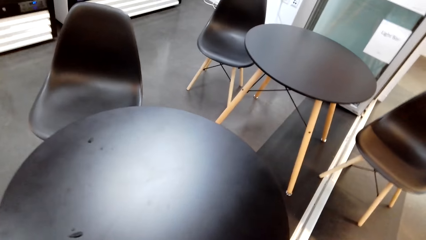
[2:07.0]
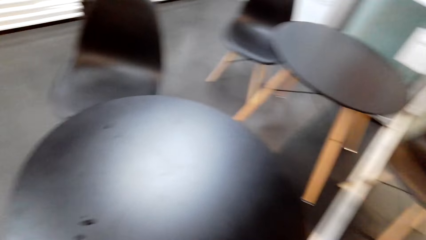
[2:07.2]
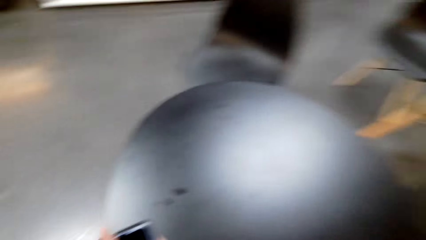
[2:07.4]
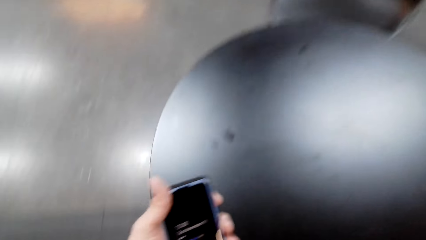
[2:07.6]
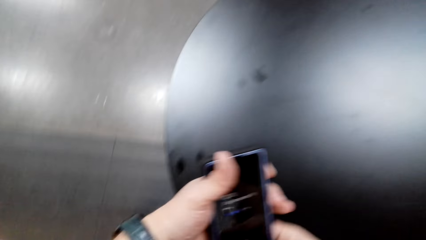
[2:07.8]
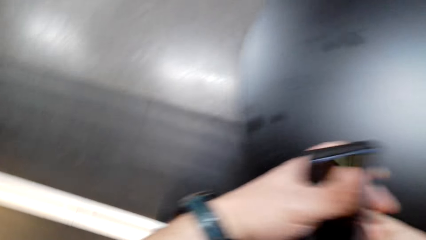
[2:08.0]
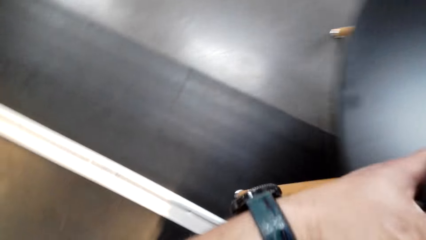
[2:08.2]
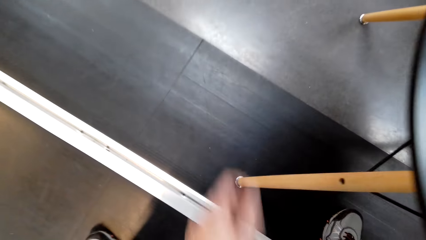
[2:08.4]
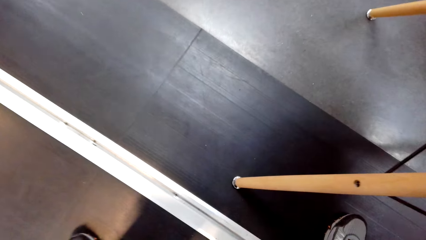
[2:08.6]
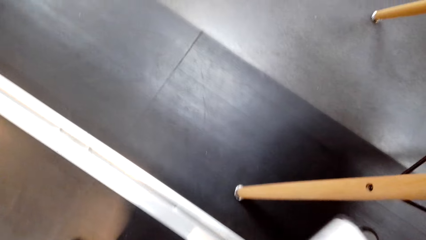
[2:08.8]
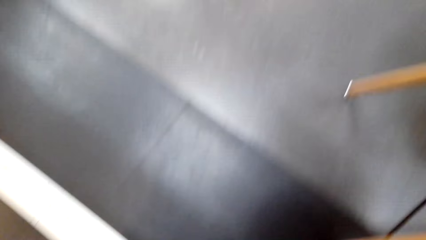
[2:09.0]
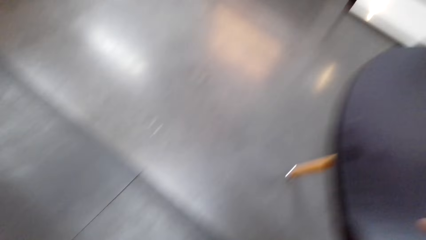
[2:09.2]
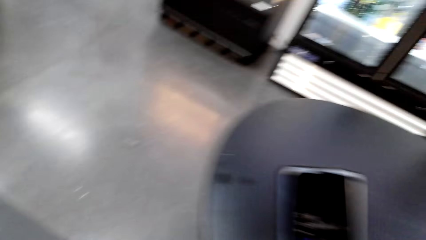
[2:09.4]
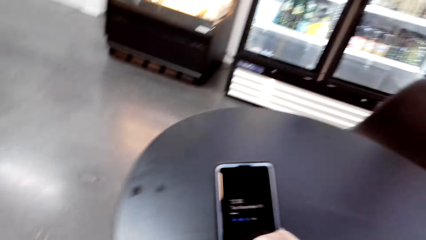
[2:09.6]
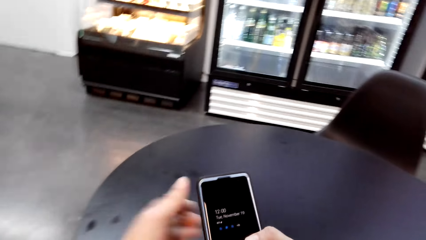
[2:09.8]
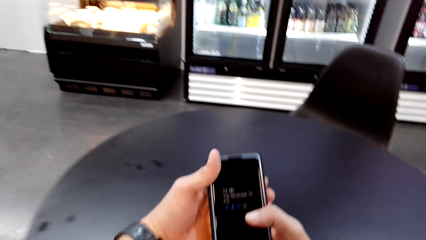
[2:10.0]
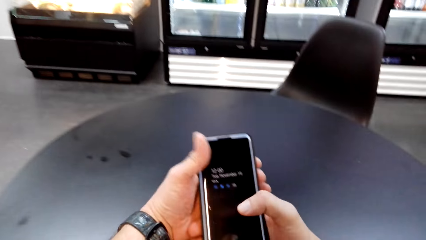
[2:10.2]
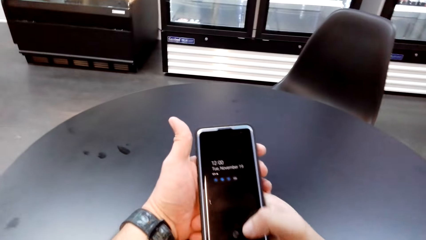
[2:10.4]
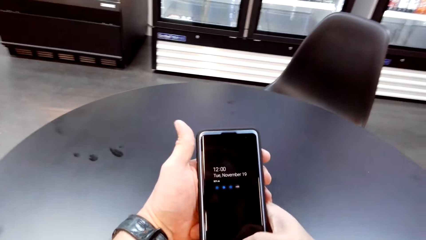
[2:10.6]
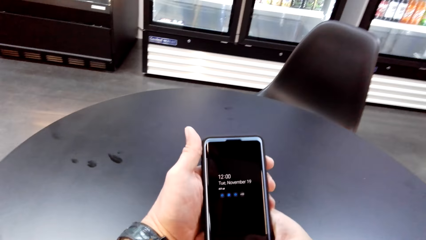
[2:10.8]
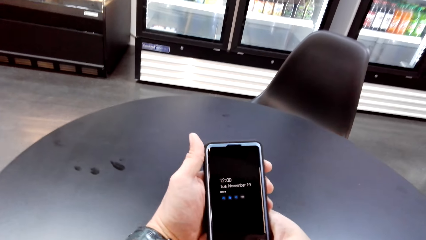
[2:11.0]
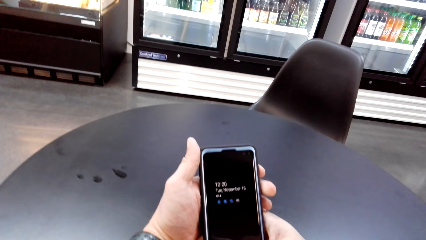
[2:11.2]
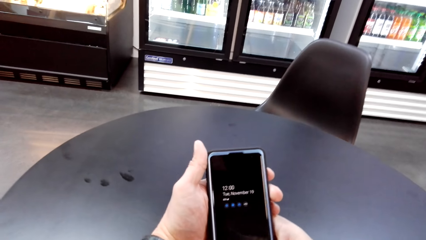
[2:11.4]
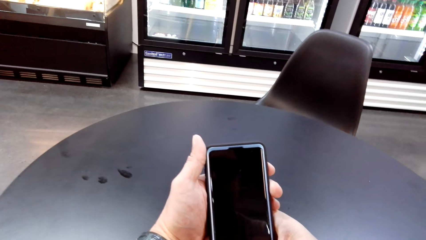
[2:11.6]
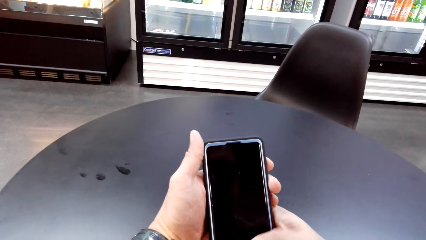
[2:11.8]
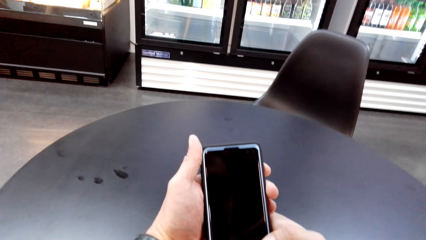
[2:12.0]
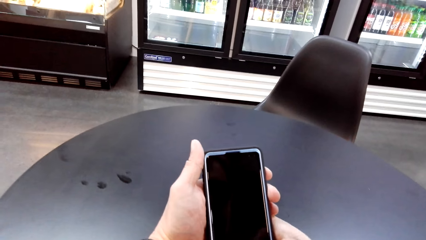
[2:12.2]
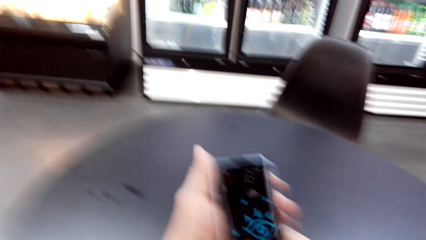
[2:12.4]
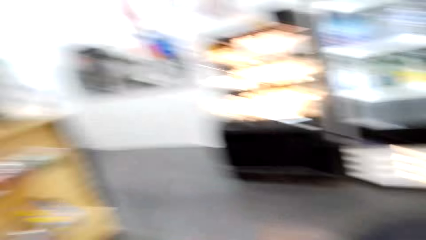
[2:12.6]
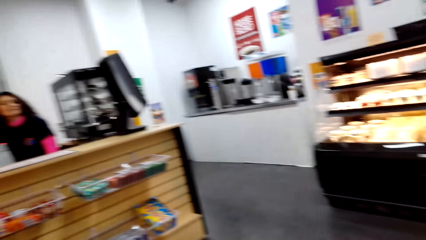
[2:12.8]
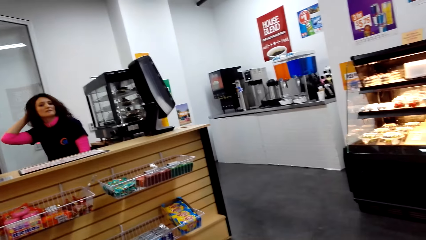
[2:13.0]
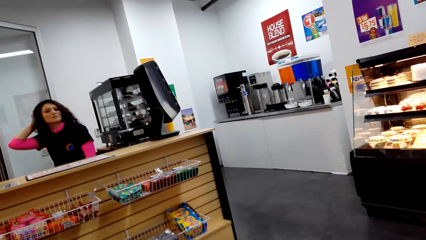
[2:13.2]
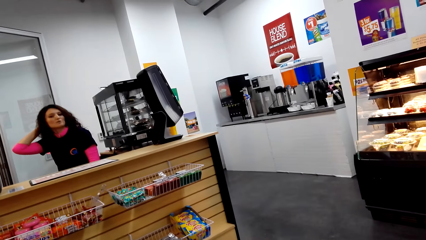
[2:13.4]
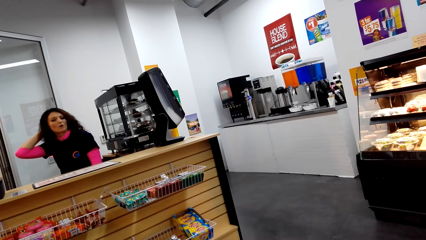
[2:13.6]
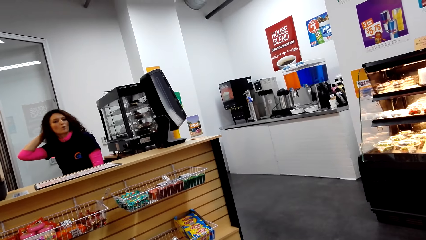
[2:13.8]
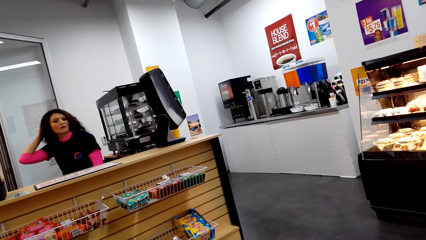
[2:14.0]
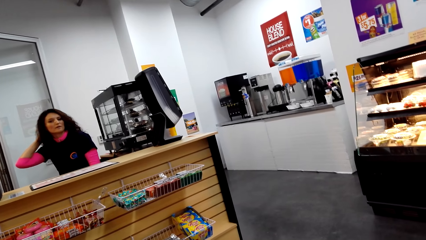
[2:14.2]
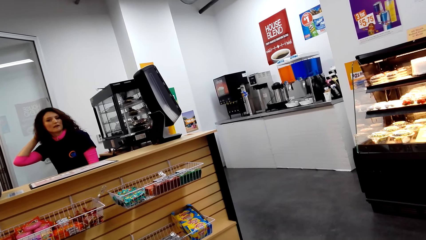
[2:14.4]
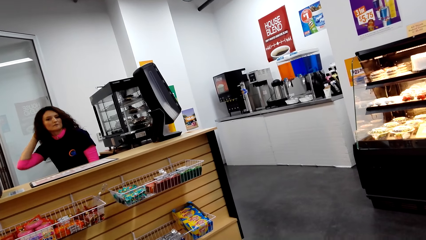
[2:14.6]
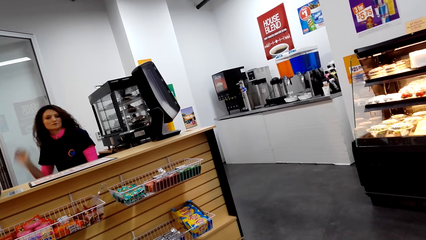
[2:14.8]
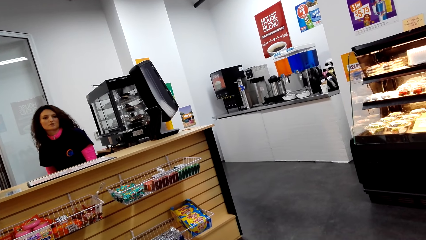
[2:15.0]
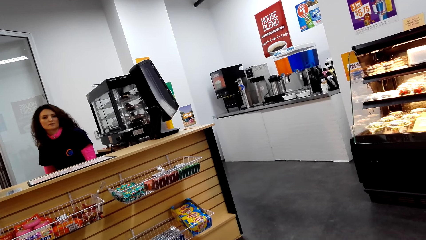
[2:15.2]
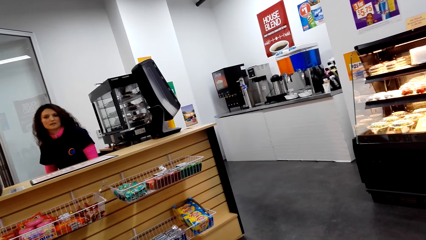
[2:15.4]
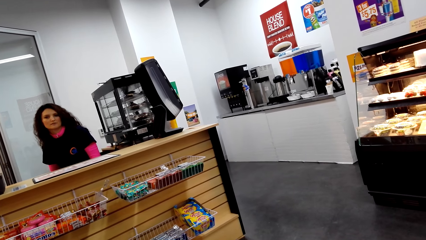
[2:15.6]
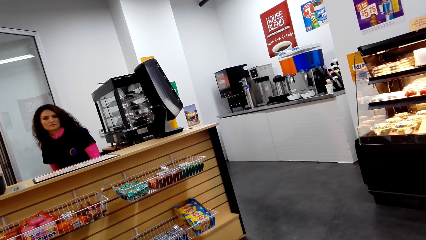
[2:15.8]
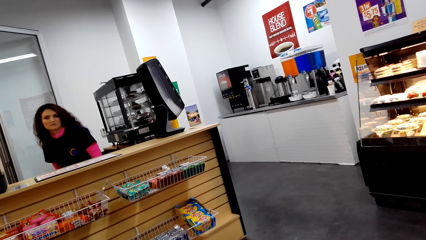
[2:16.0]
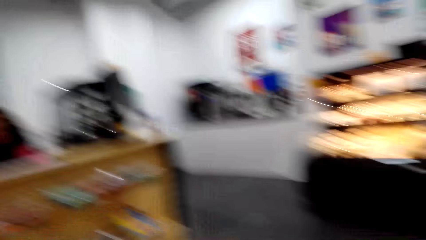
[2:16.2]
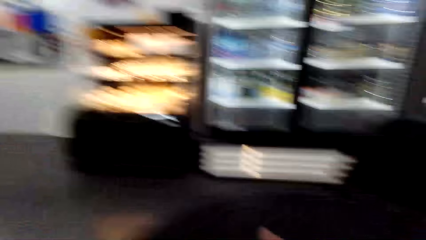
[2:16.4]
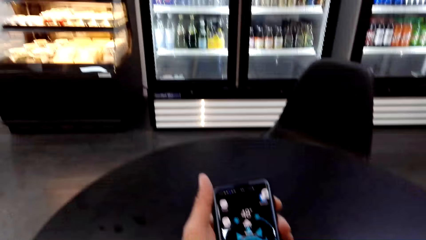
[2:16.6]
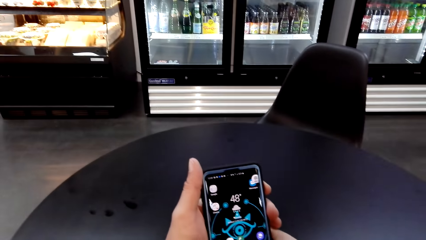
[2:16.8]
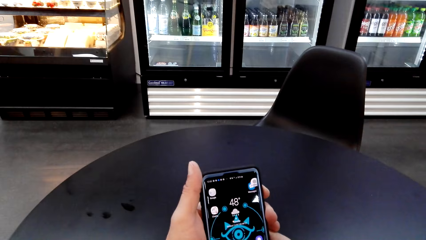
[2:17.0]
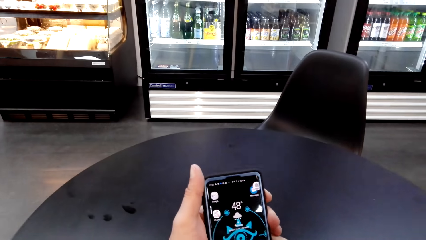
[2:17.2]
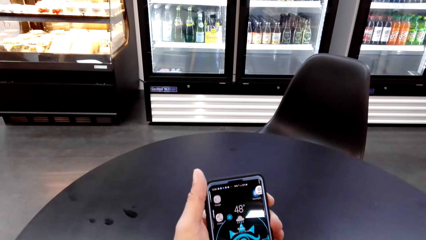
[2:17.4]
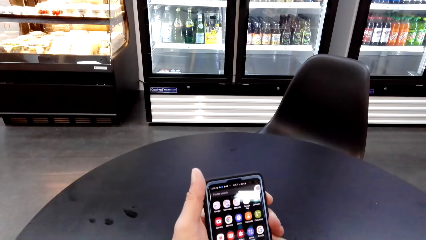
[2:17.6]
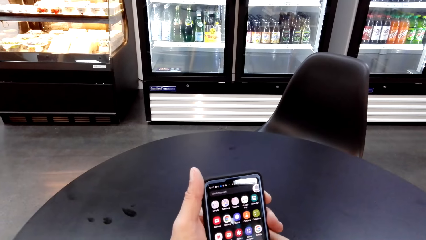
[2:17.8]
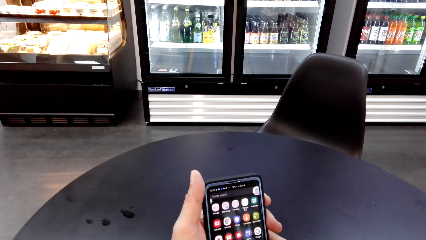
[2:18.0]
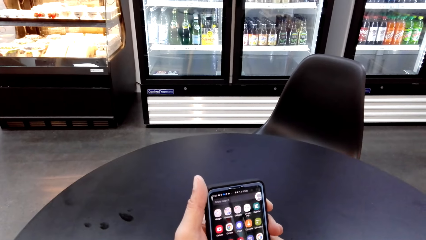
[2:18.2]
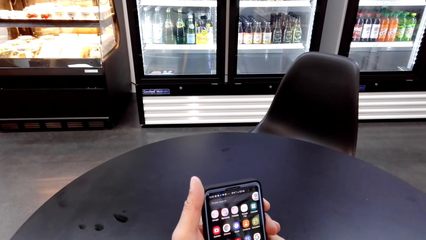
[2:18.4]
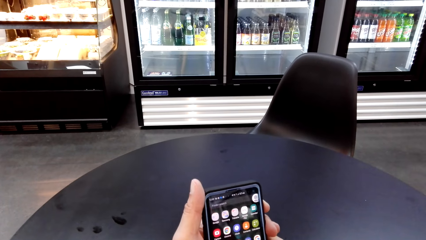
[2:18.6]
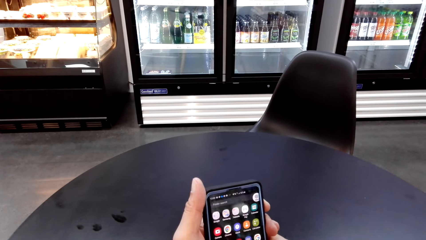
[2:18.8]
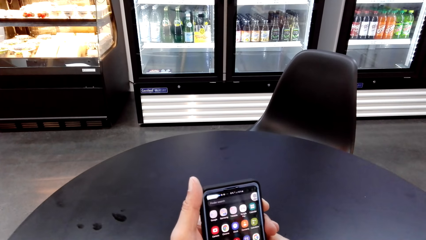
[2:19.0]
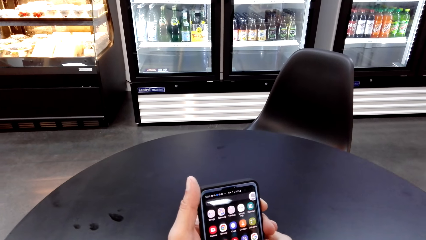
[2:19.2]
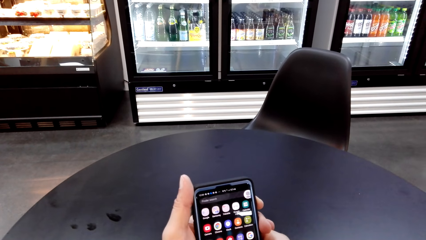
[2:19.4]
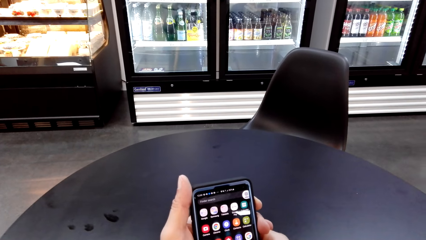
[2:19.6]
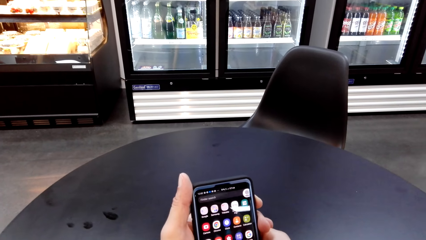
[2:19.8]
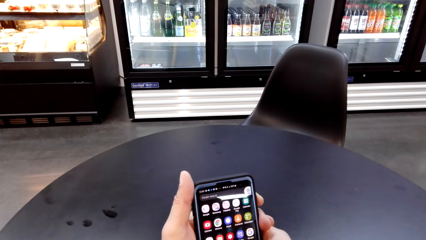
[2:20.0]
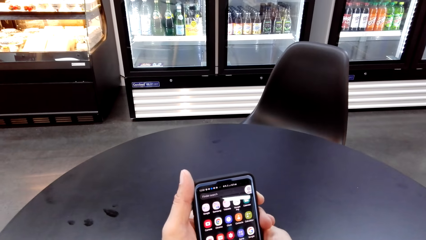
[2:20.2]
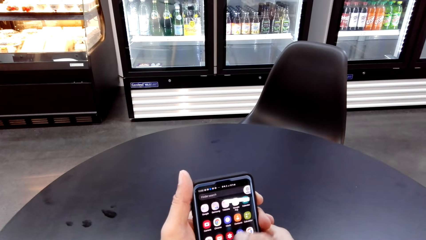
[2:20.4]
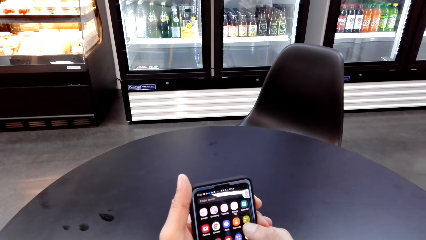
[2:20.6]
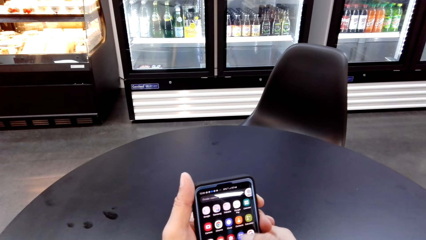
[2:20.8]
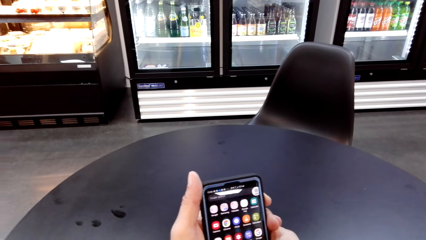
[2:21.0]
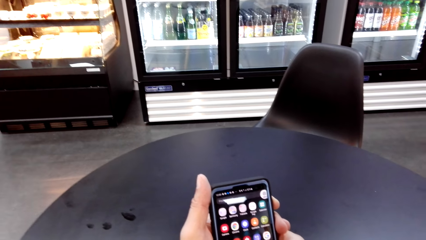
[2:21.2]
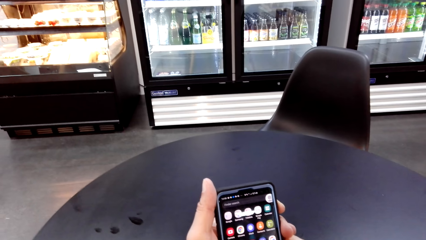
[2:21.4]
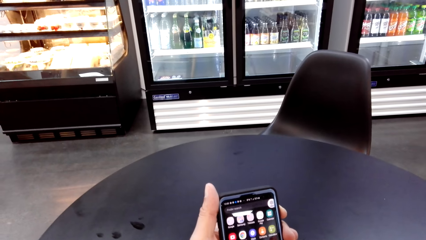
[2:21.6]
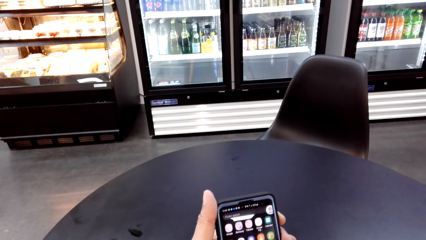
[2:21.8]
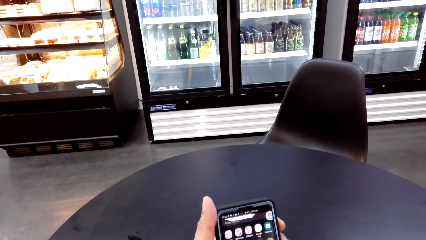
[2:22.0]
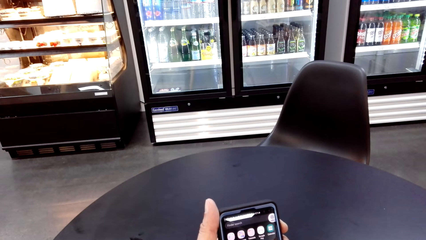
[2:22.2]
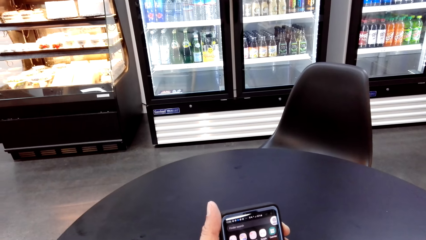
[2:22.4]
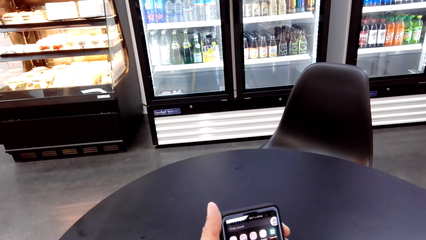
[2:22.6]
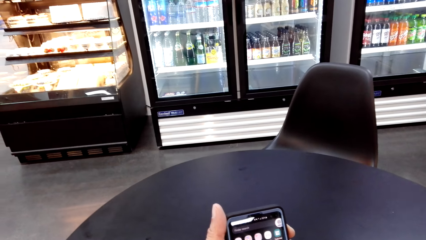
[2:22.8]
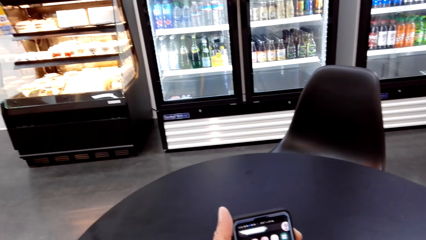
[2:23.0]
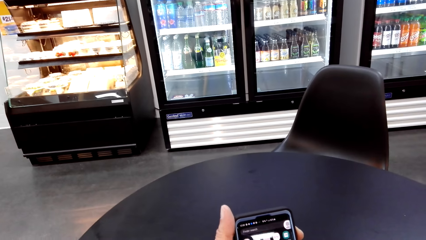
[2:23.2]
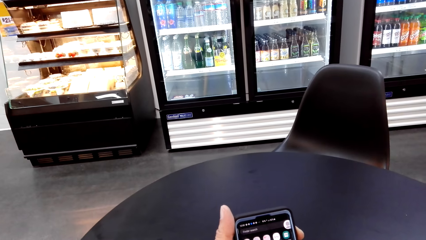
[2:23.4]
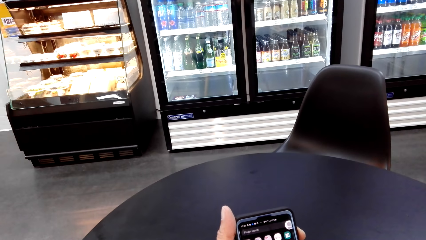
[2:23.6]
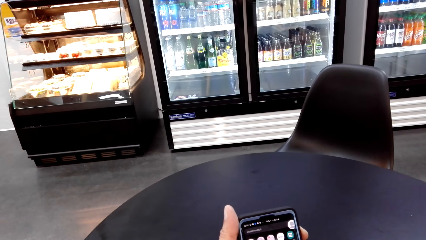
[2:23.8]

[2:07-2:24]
The camera wearer holds a phone with a hand and sits down on a chair. They scroll the phone. The lady talks with the camera wearer. The lady scratches her head with a hand. The camera wearer talks with the lady. They scroll the phone. The lady talks with the camera wearer.
